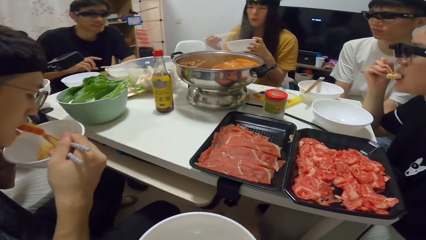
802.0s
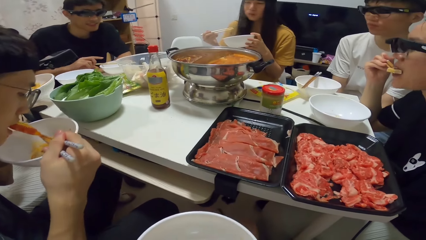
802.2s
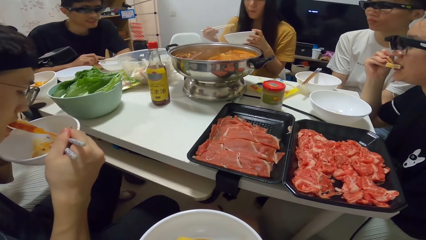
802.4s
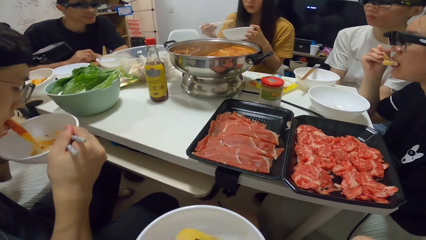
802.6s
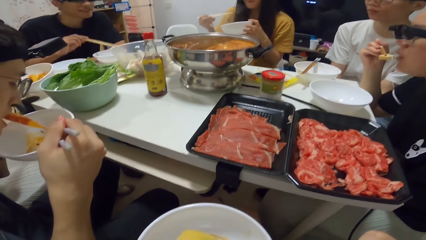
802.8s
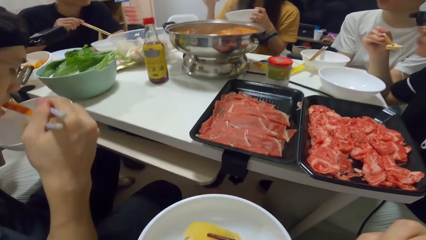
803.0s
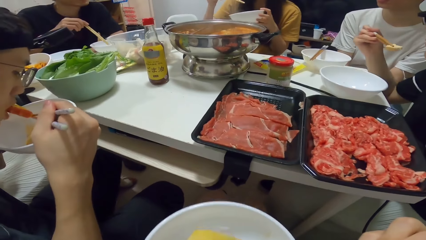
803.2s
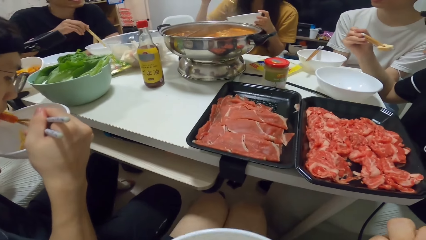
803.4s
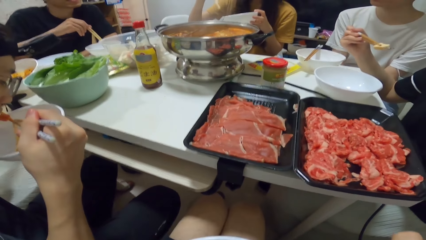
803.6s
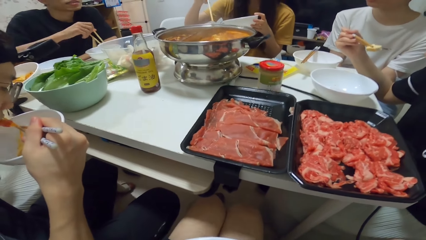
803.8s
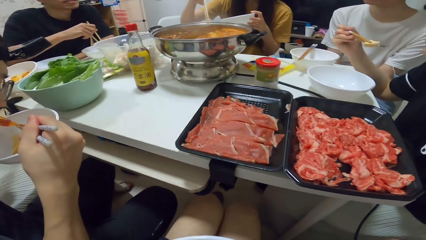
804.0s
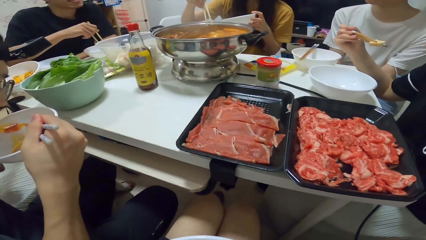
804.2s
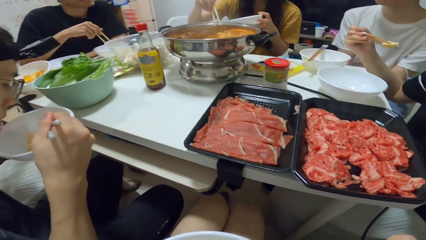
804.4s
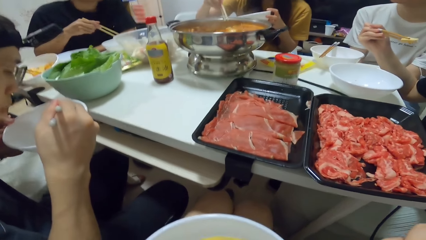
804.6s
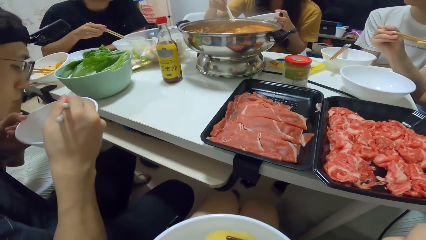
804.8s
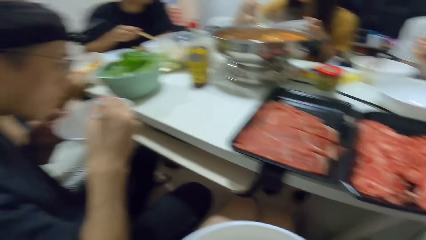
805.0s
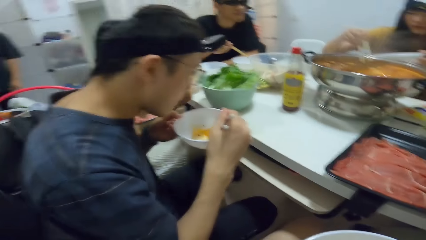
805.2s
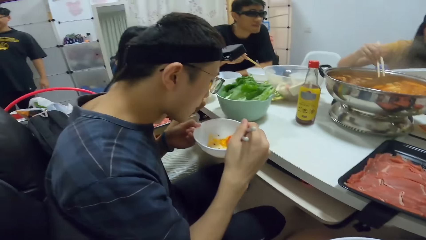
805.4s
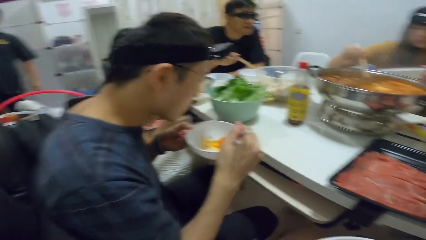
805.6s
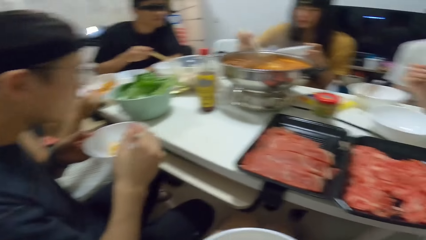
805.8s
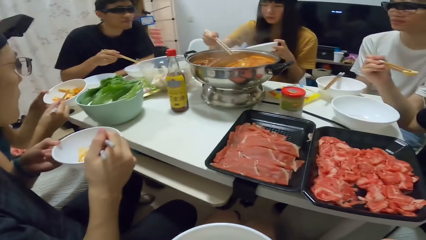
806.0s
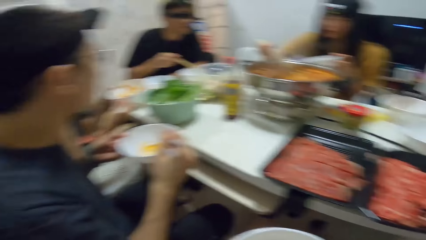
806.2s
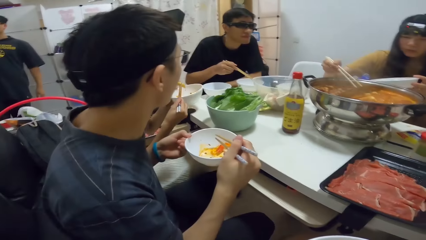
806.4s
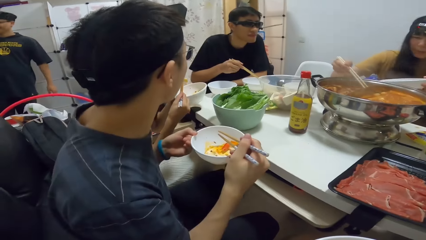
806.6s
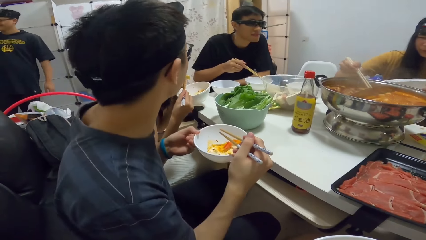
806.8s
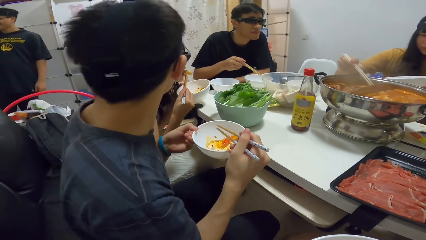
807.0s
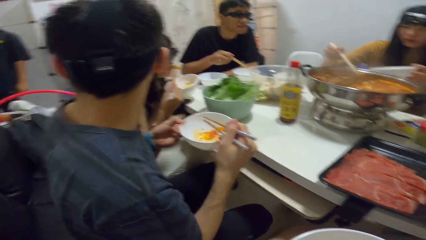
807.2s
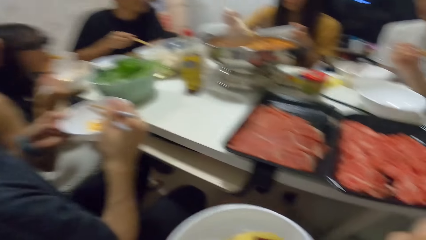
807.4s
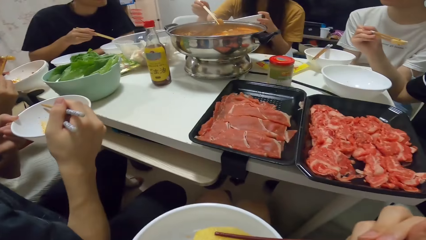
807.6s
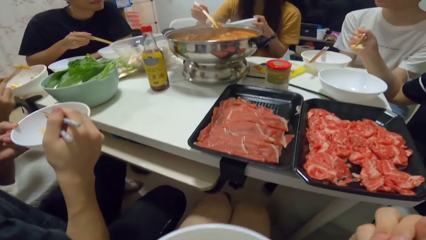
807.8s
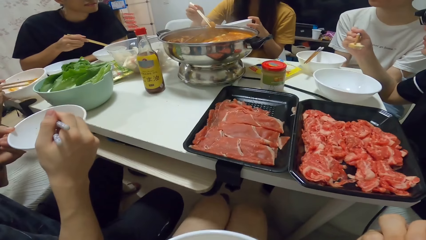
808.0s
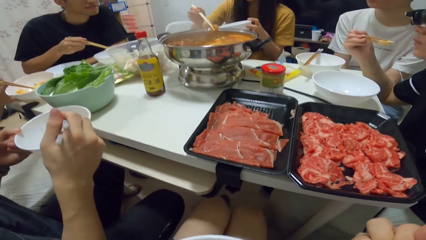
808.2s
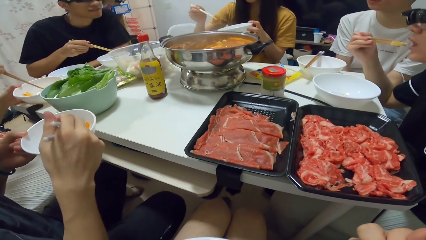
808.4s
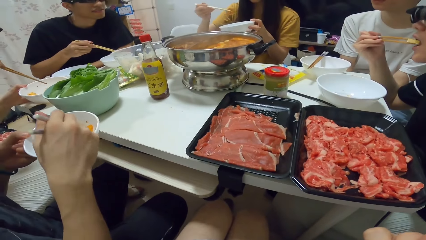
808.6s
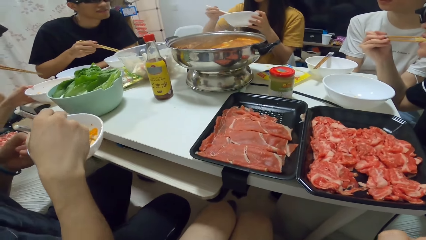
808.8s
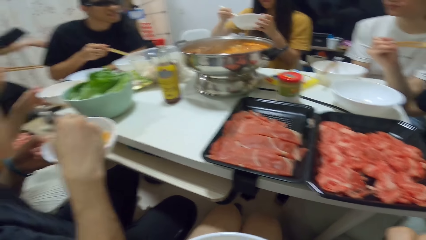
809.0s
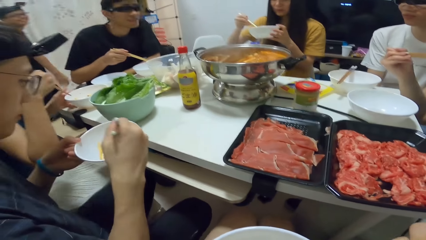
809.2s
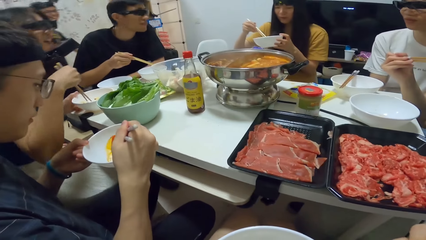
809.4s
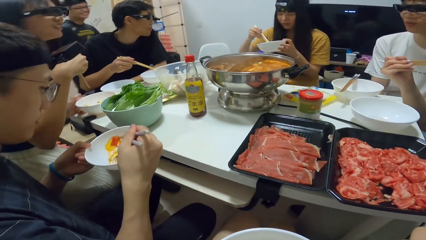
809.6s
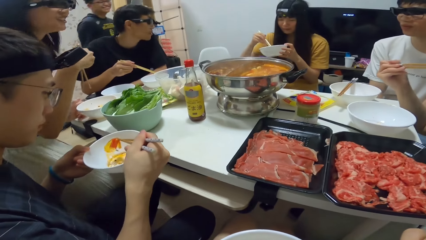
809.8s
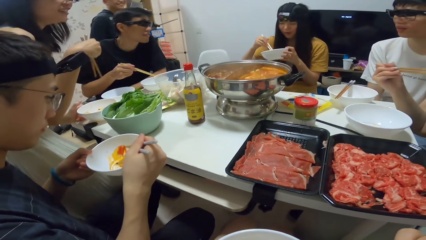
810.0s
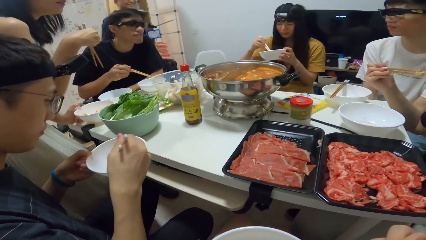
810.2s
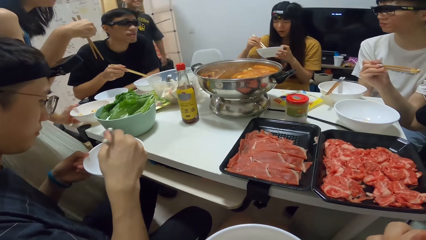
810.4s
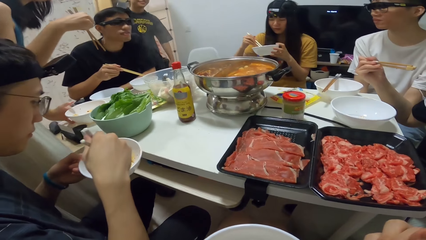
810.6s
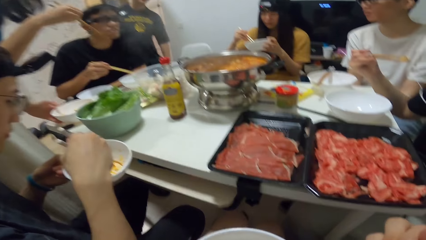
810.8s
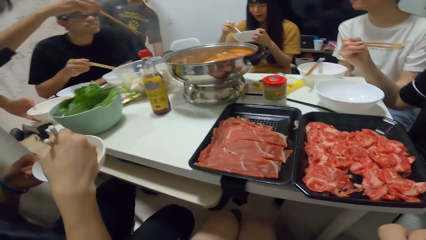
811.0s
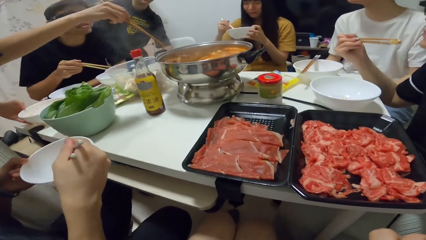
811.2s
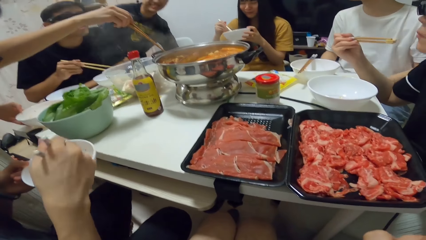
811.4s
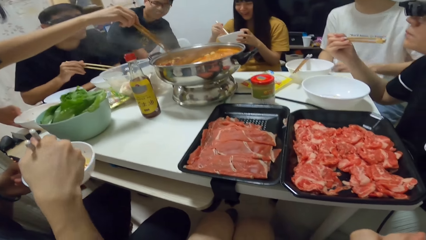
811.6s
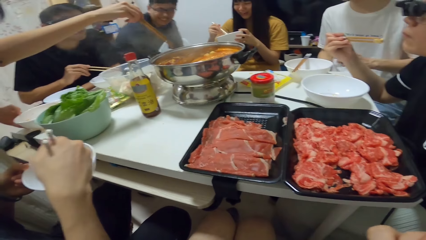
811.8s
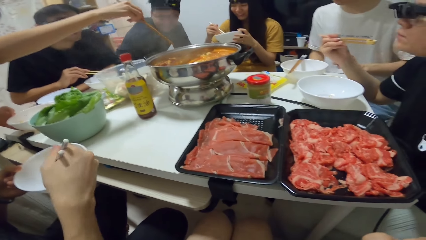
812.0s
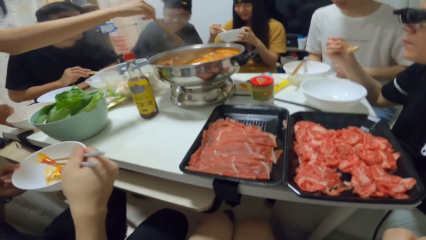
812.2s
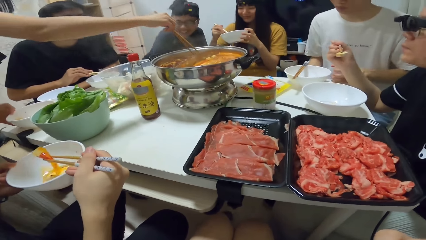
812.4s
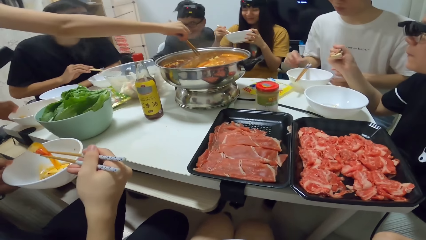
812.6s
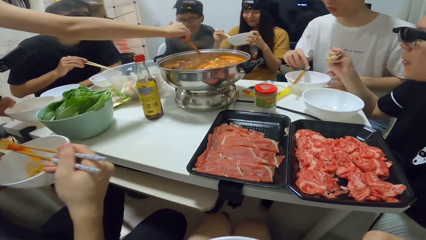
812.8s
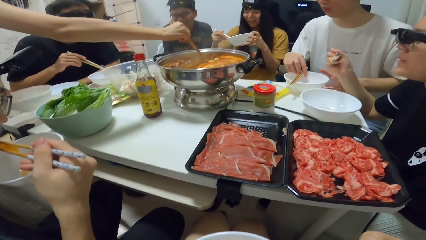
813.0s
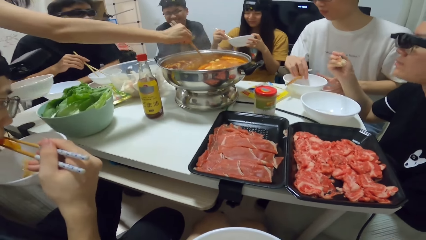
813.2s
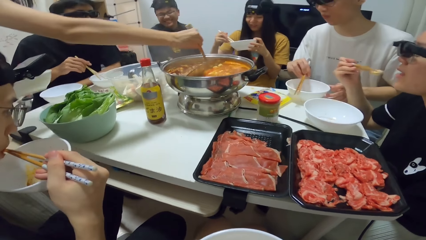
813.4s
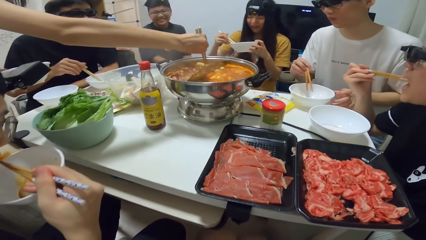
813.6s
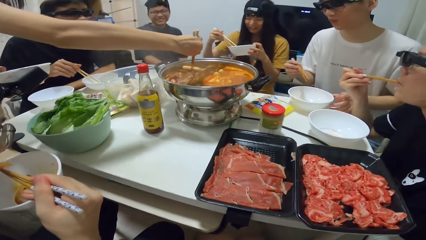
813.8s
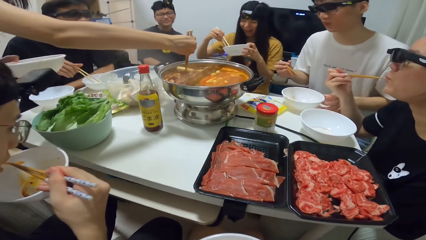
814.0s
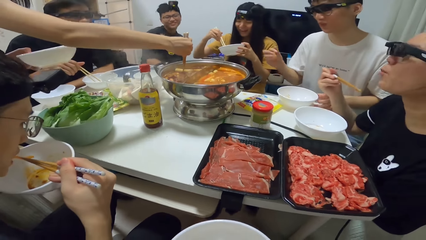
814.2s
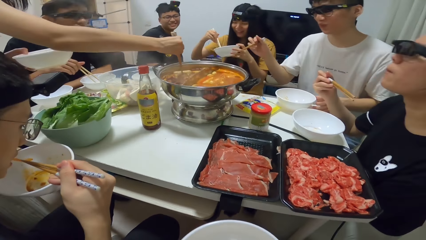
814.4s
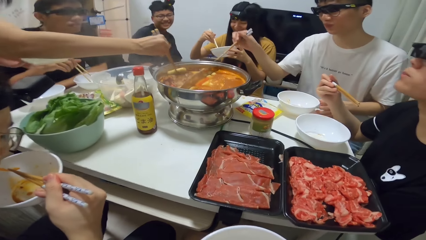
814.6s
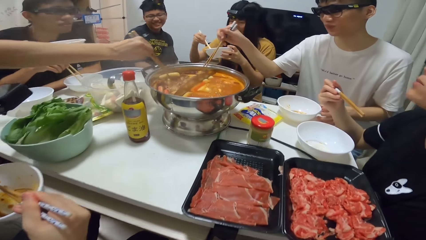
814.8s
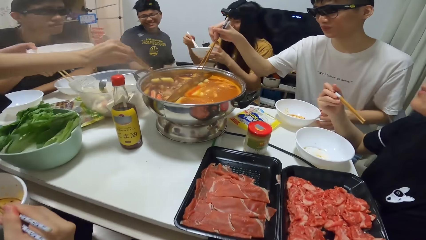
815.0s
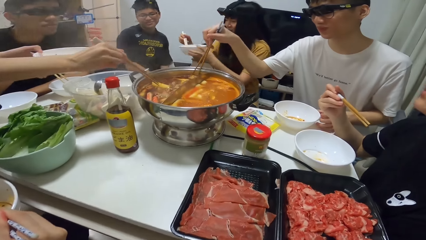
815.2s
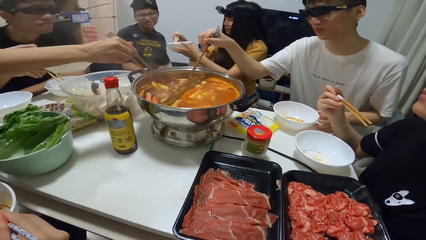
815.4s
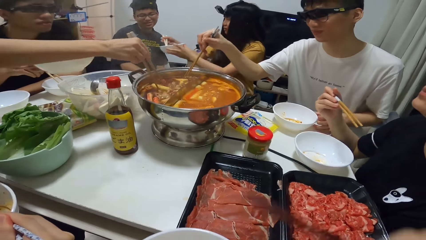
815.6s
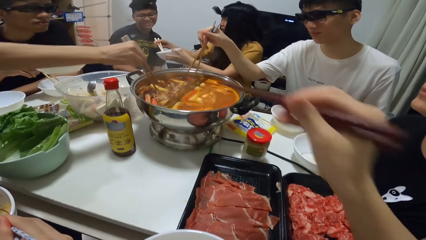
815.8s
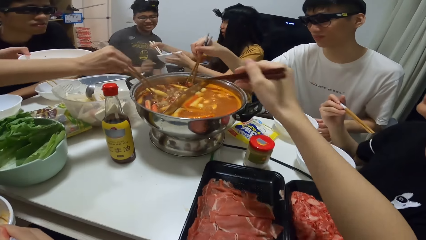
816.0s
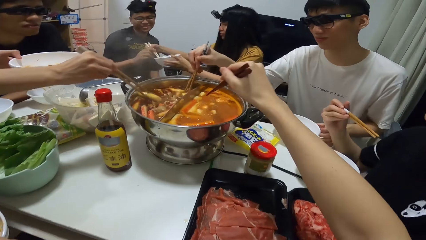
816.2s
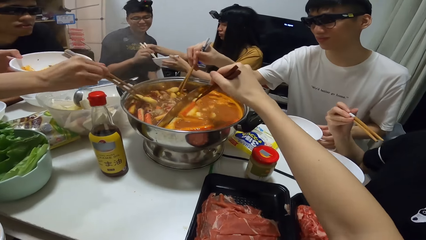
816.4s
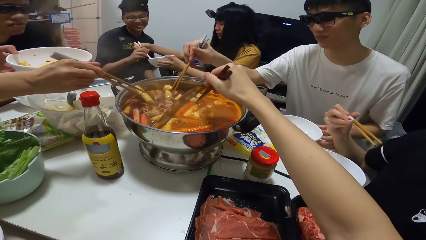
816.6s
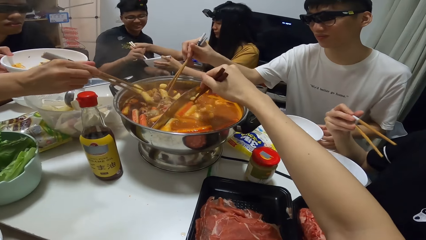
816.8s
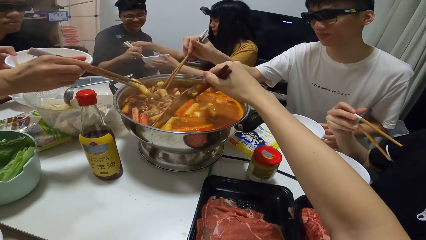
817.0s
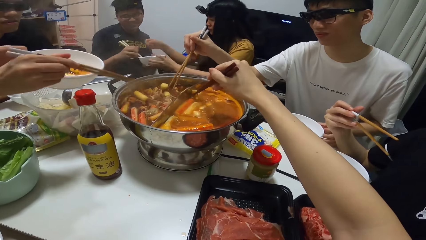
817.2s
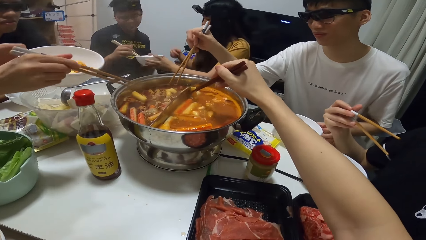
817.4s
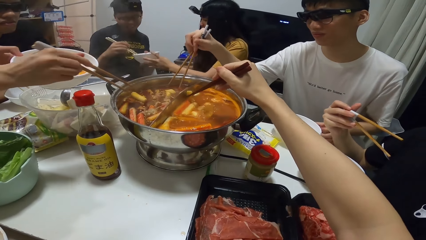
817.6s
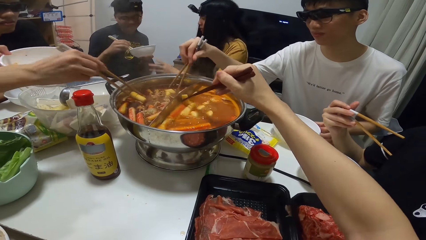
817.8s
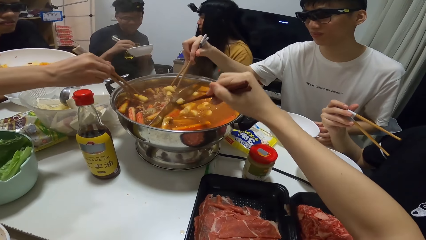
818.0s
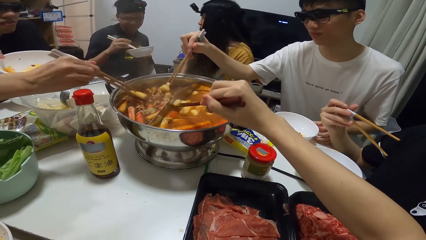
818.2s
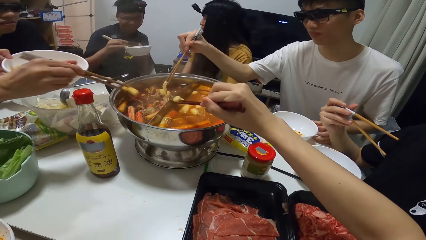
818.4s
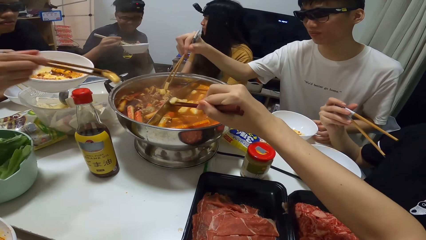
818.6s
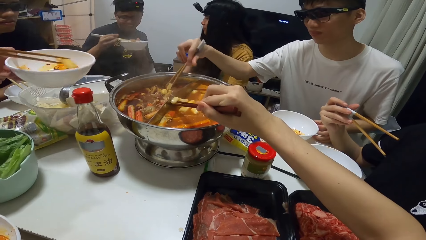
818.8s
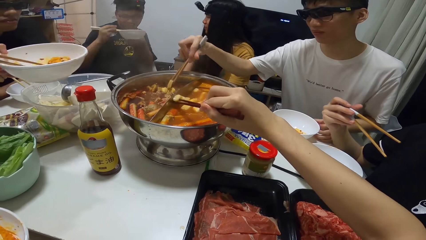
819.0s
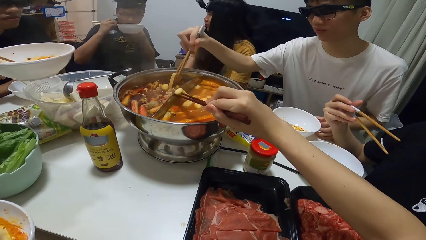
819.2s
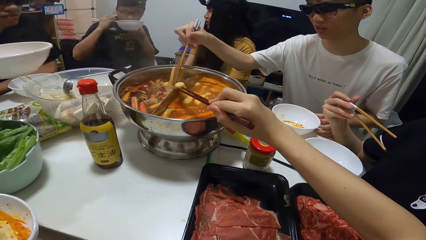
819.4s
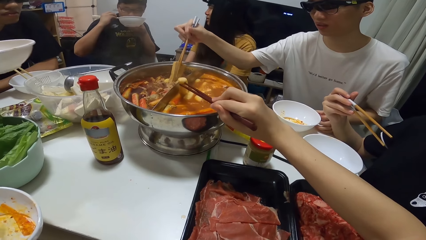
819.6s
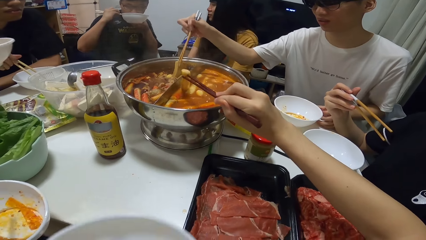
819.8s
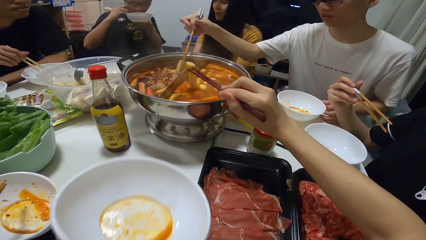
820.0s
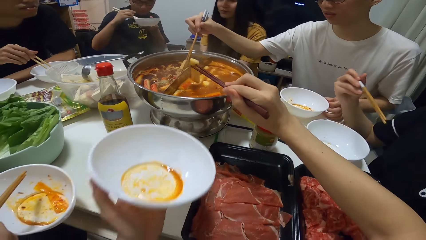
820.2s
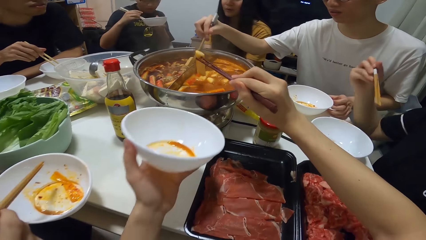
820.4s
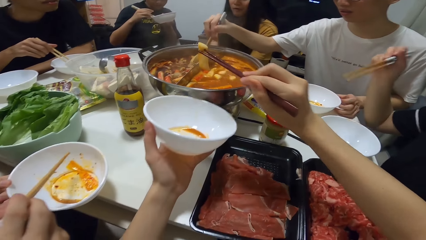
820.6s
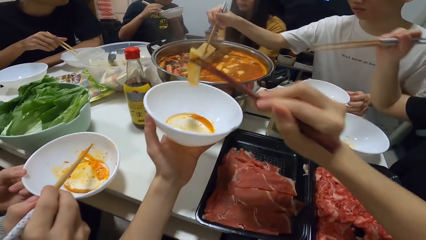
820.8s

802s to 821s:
A man eats the food. Another man takes the chopsticks. A woman picks food from the pot with the chopsticks. The second man takes the food. The woman puts the food into the bowl in her left hand. Another woman stands up. Another man stands near the chair and sits on the chair. A third woman picks food from the pot with the chopsticks. Another man picks food from the pot with the chopsticks. Another man collects the chopsticks from the first woman with his right hand. The camera wearer picks food from the pot with the chopsticks. The man collects the bowl from the first woman with his left hand. The third woman puts the food into the bowl in her left hand. The man eats from the bowl.
